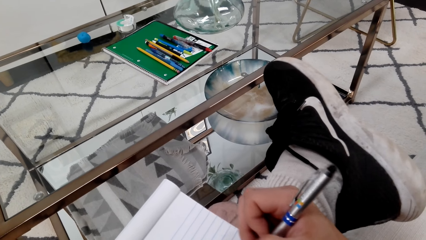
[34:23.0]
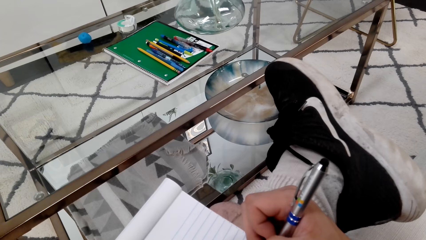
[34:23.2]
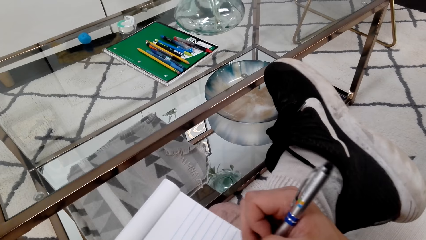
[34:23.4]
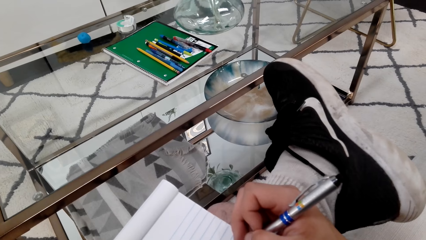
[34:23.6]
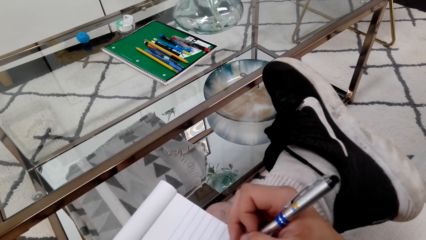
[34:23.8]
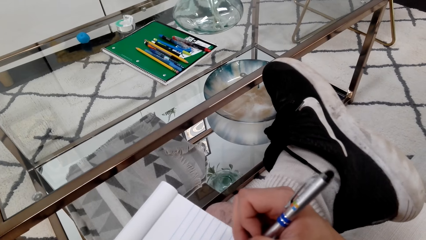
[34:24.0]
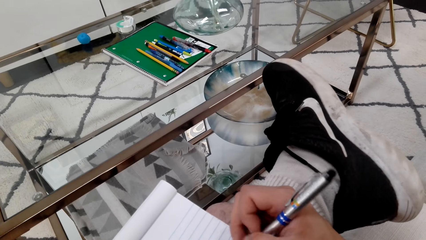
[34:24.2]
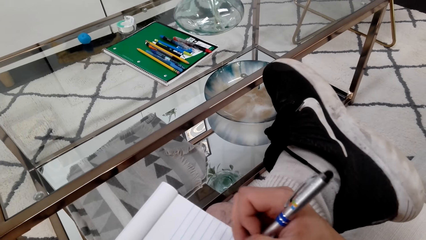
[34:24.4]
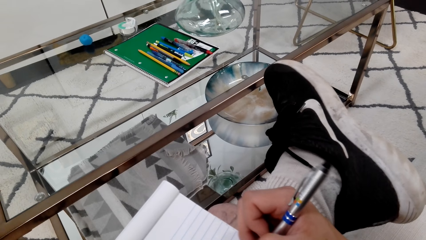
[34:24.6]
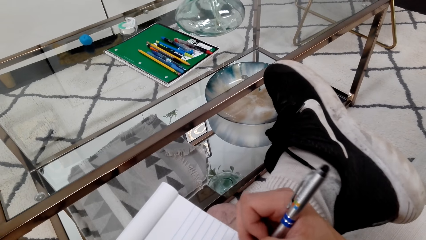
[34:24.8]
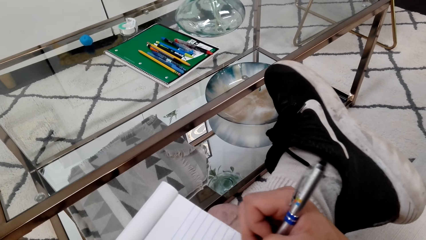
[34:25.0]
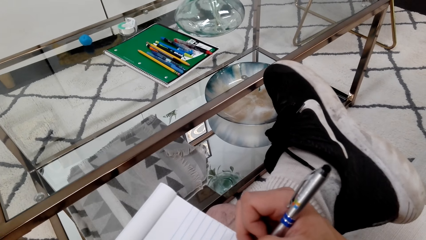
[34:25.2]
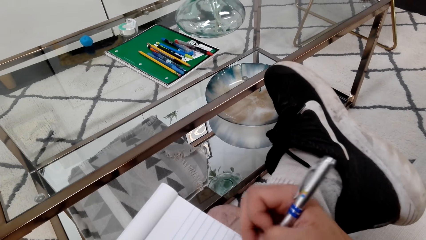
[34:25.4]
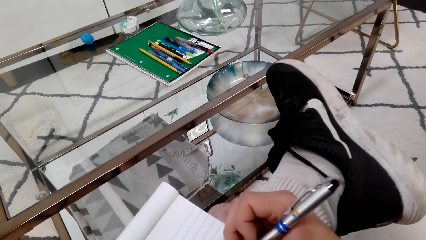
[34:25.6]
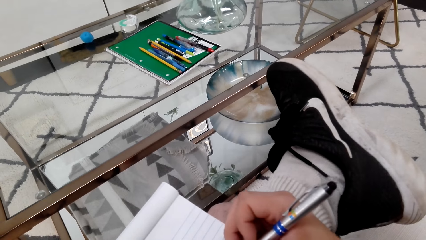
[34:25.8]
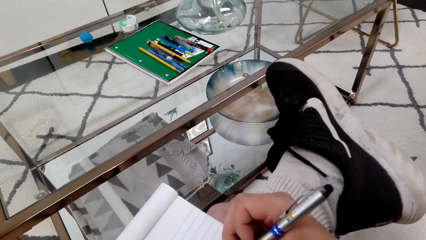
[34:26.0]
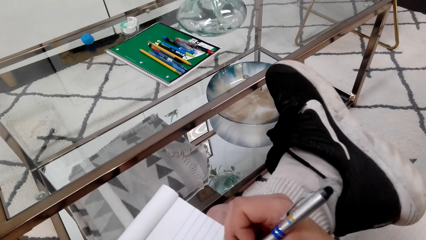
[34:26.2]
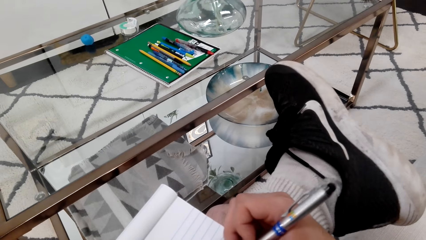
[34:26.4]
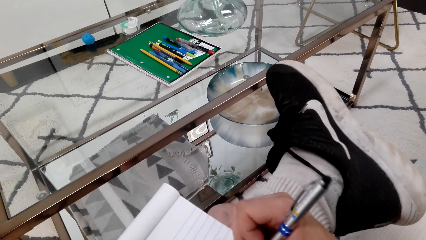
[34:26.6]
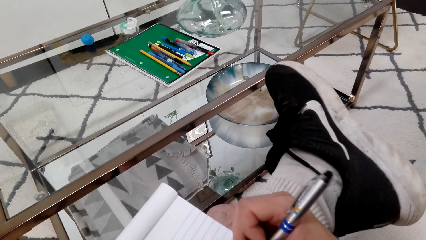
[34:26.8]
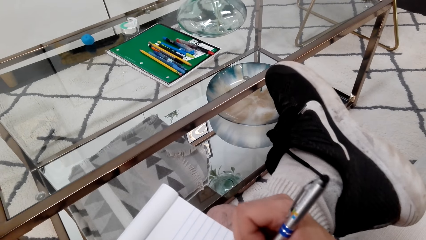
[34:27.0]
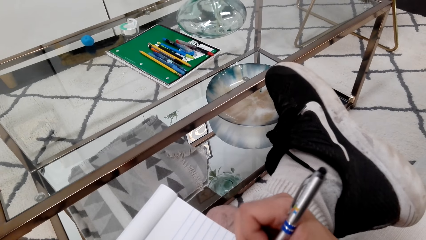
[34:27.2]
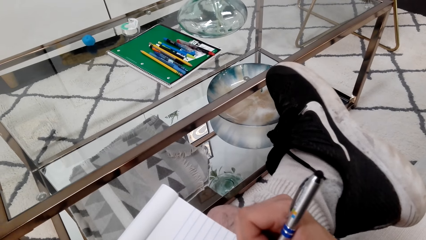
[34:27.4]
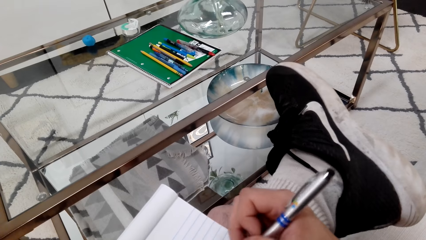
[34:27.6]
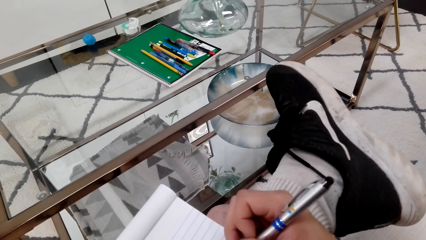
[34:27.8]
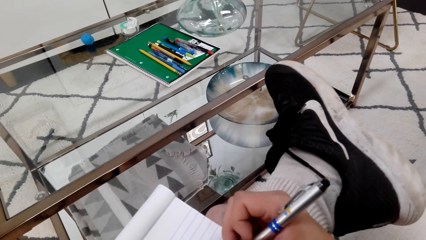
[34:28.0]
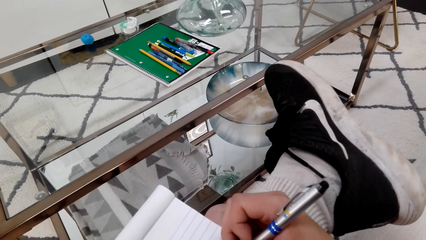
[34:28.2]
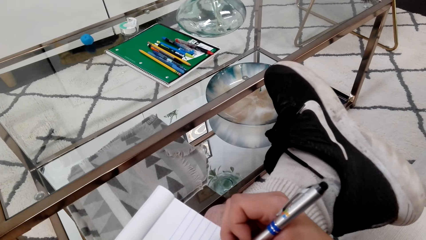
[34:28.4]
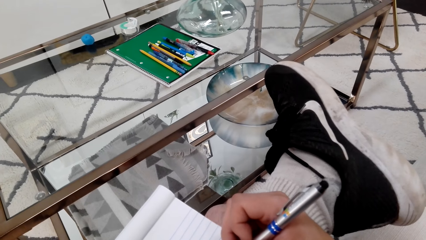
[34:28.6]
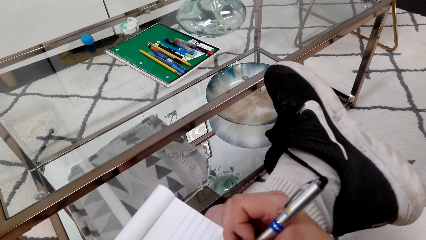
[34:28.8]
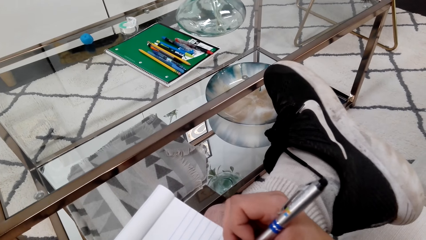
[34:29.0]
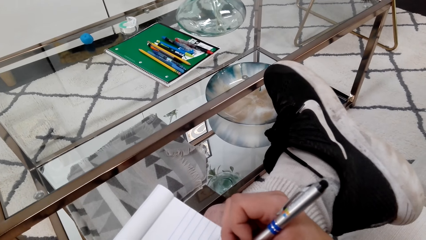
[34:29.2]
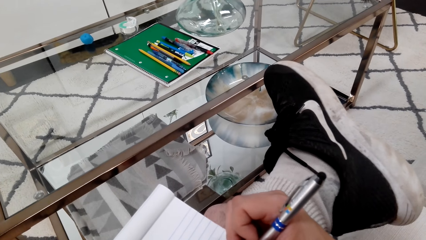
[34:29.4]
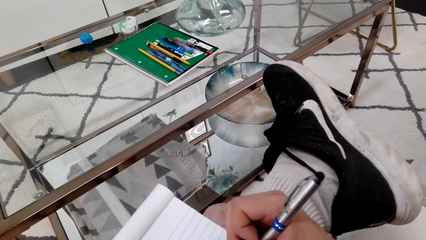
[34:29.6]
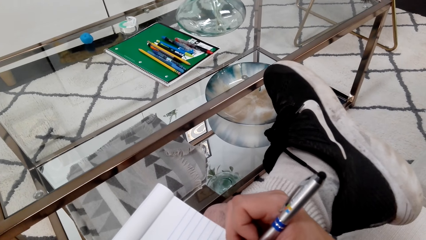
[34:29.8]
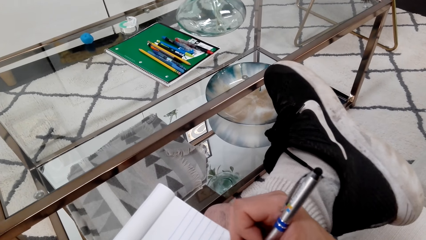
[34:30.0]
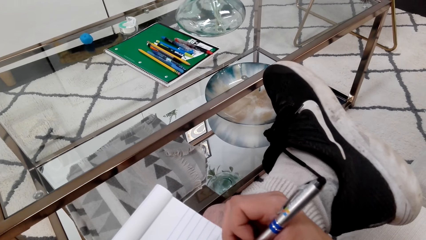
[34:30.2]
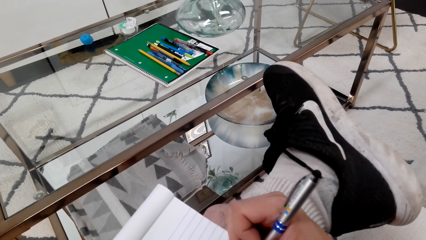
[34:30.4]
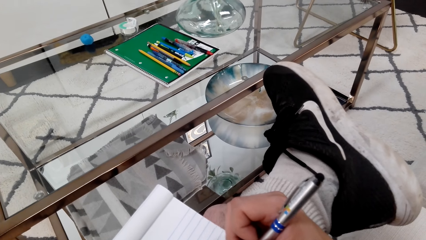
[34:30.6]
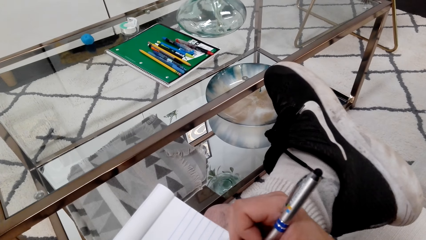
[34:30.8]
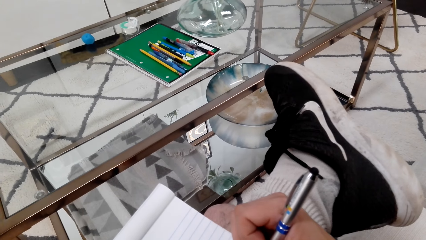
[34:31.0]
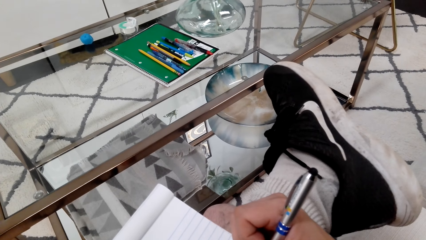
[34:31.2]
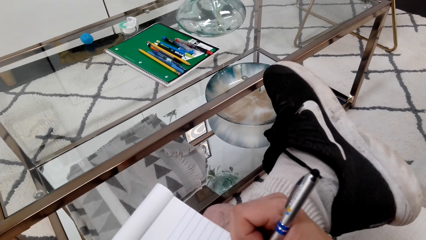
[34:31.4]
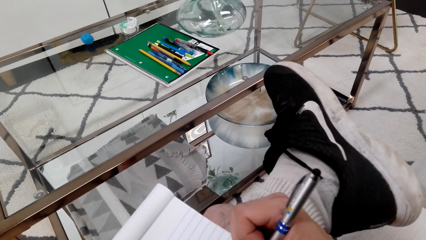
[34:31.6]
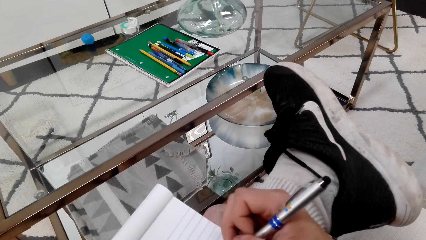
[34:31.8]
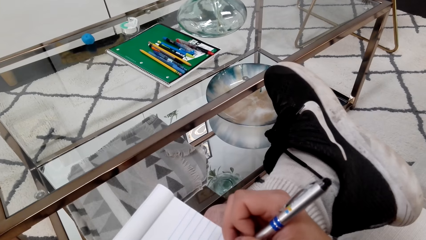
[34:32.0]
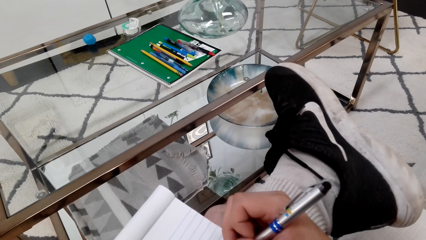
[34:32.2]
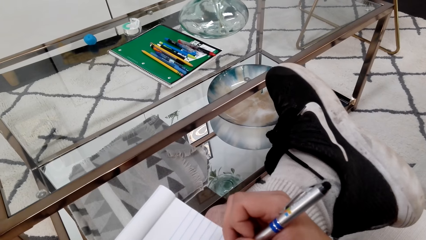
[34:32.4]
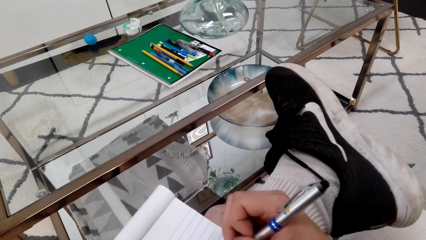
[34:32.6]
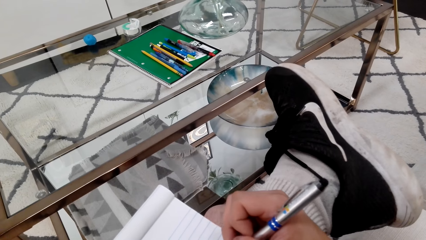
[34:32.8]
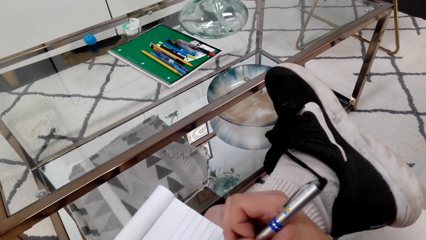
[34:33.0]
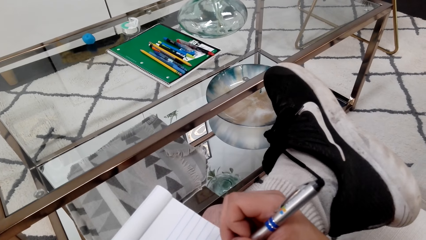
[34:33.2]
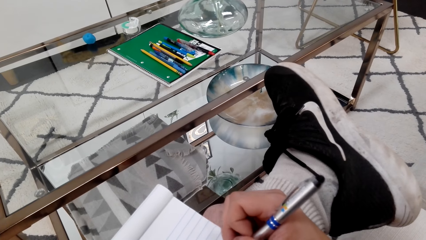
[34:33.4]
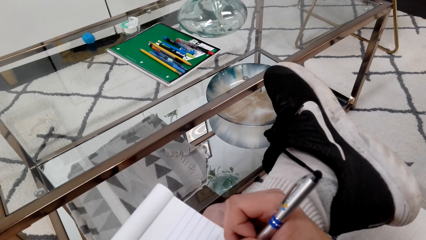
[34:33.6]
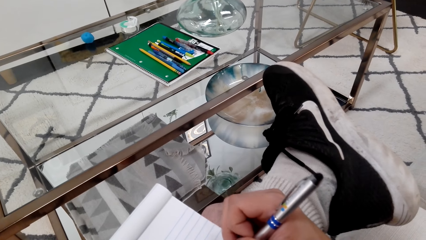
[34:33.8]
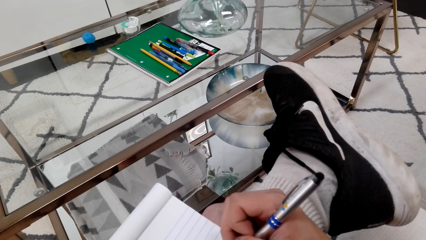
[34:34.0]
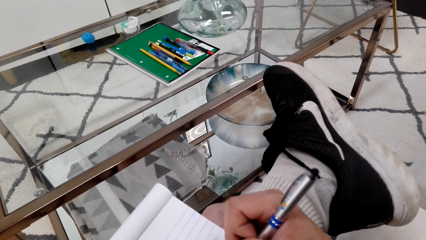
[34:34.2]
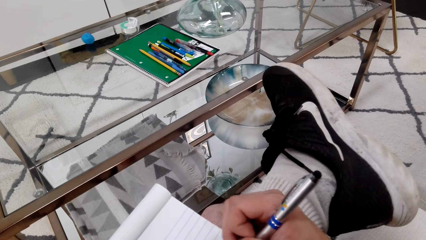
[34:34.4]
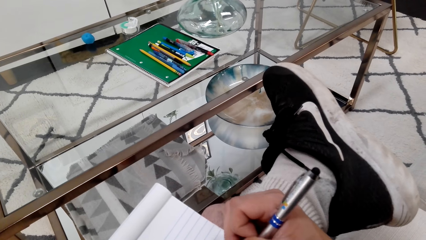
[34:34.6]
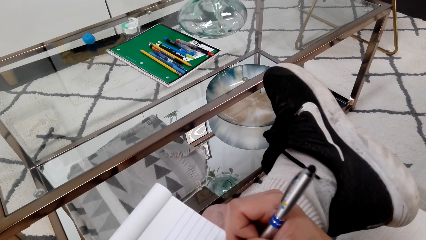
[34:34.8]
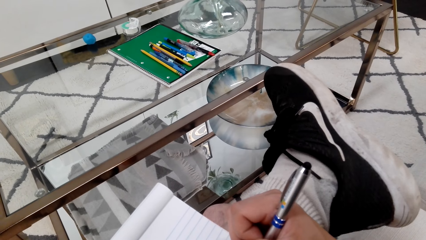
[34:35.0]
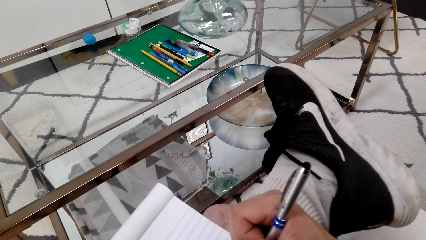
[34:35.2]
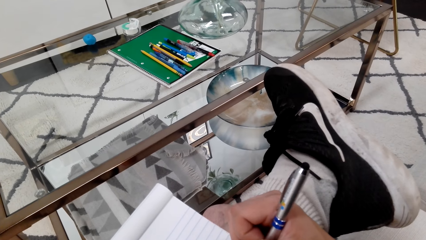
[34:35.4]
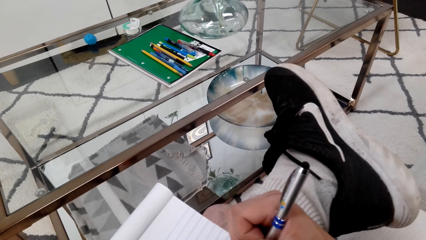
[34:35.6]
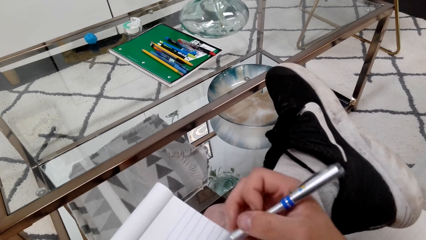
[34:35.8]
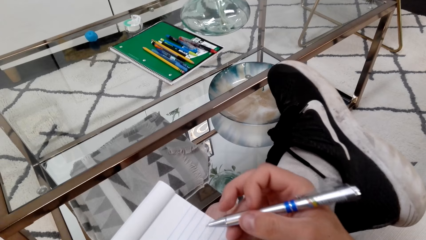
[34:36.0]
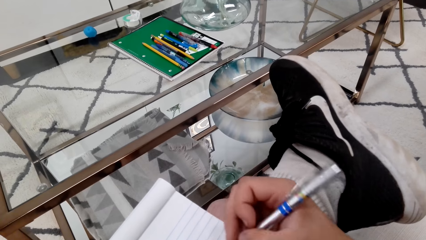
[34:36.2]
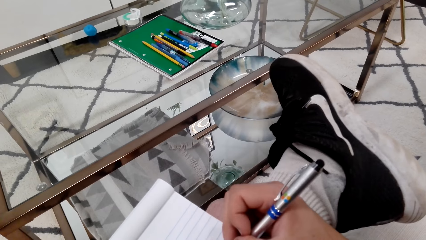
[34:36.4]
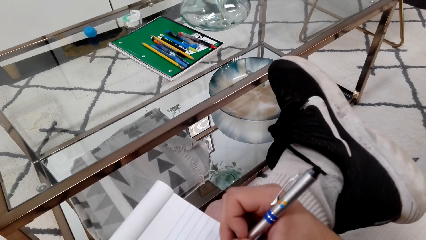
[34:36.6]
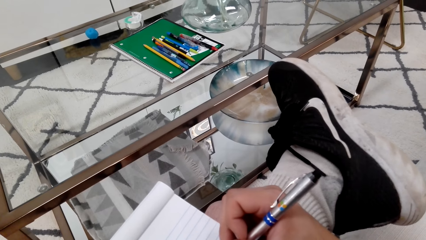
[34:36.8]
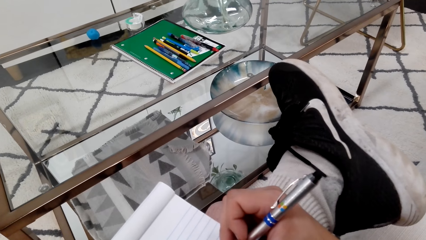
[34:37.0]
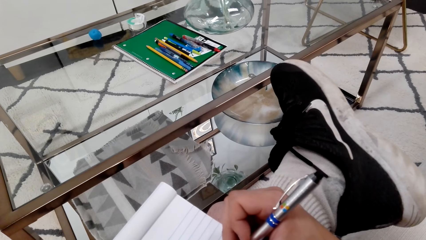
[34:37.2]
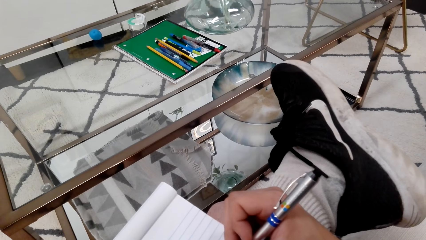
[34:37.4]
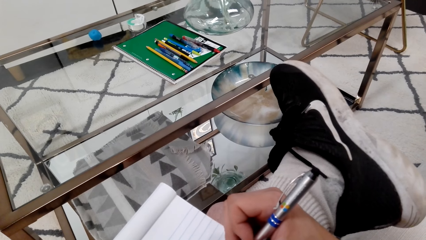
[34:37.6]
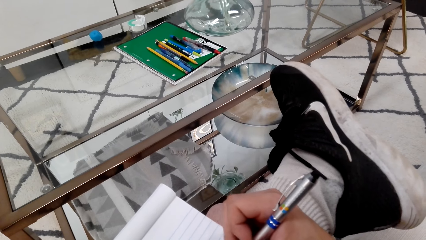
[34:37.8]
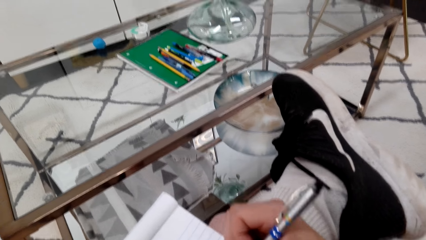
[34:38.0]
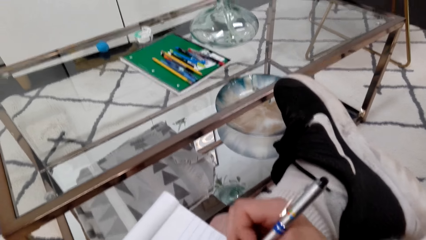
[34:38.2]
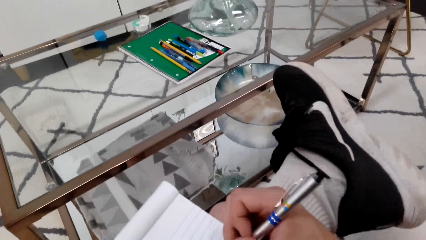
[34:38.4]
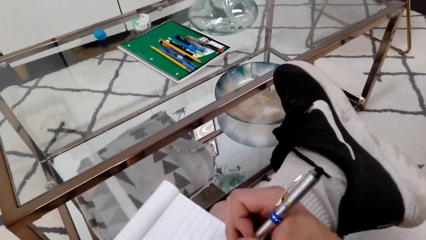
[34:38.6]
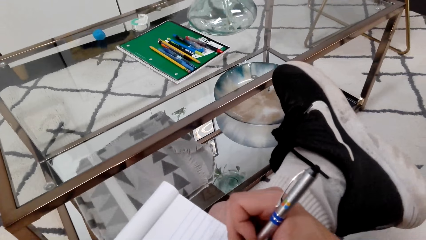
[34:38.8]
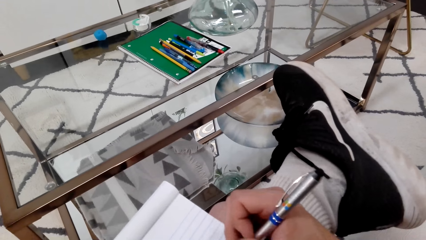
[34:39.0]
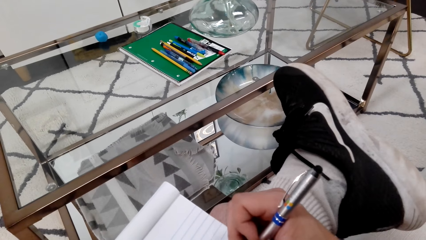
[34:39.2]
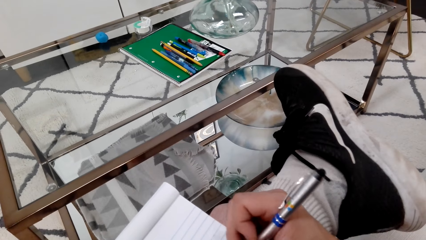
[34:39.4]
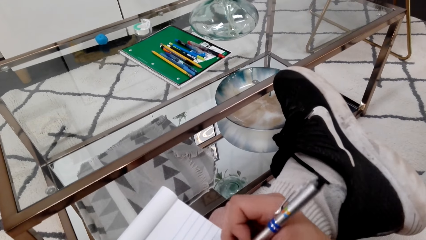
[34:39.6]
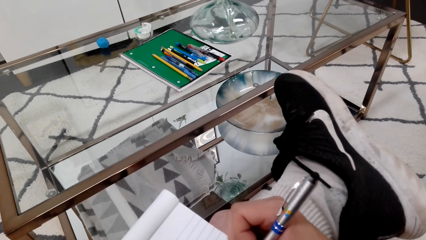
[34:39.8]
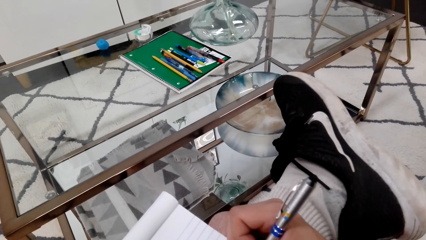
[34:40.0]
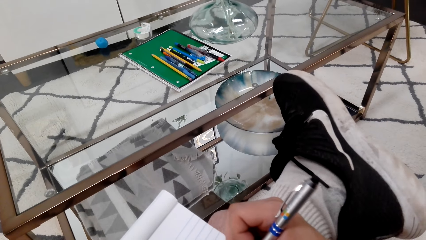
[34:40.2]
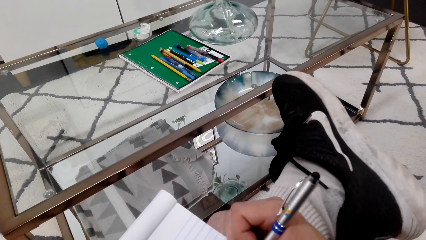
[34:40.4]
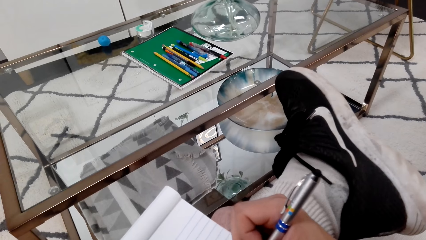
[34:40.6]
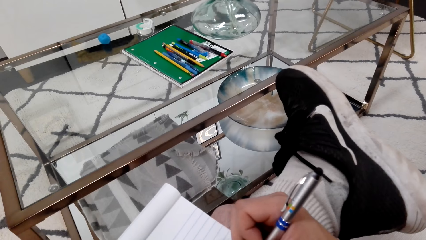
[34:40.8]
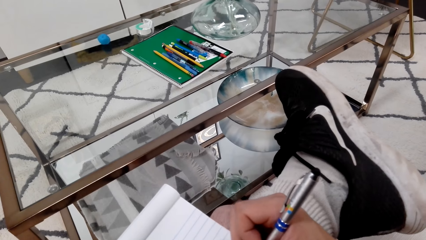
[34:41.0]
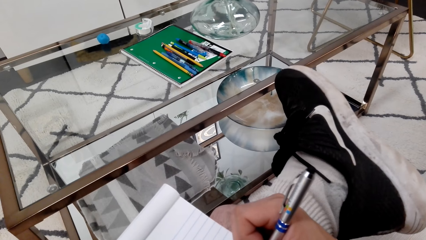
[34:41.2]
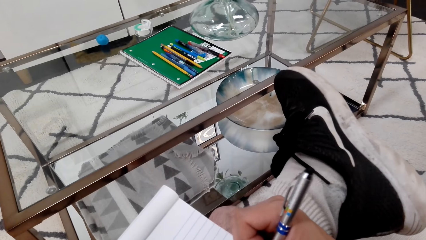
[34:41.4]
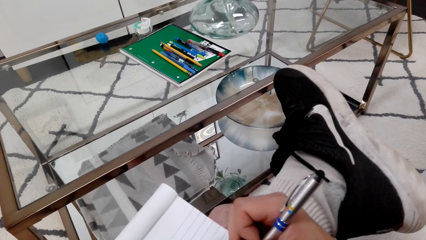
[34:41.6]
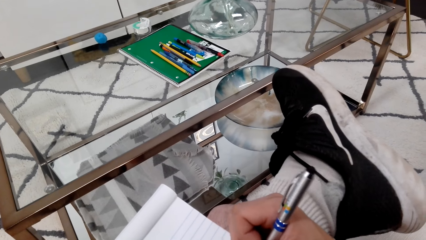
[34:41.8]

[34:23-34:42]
The camera wearer draws on a book with a pen.
